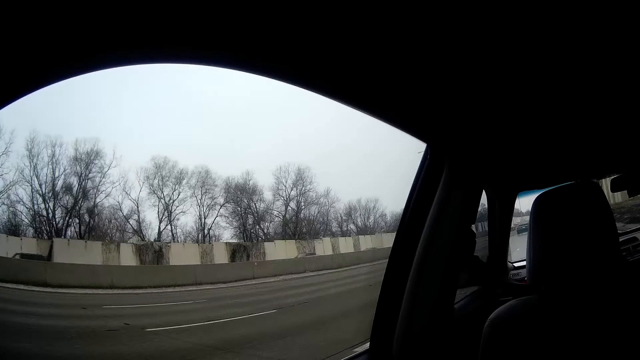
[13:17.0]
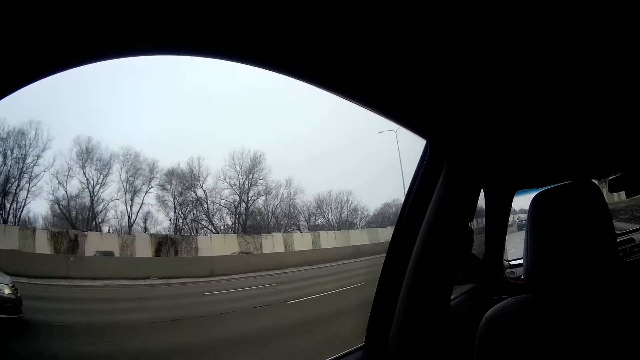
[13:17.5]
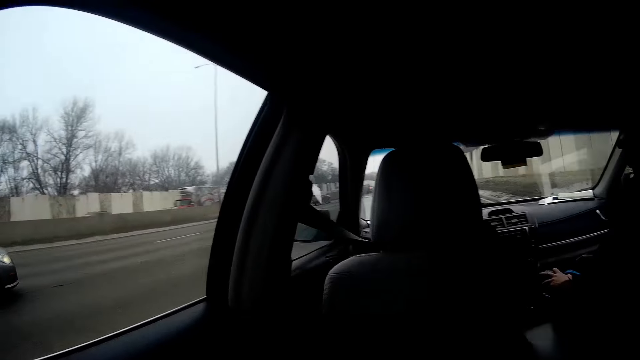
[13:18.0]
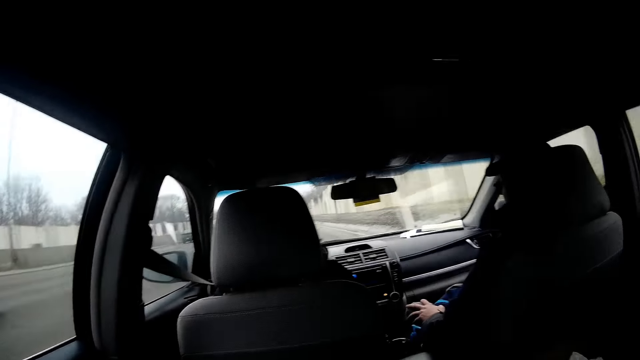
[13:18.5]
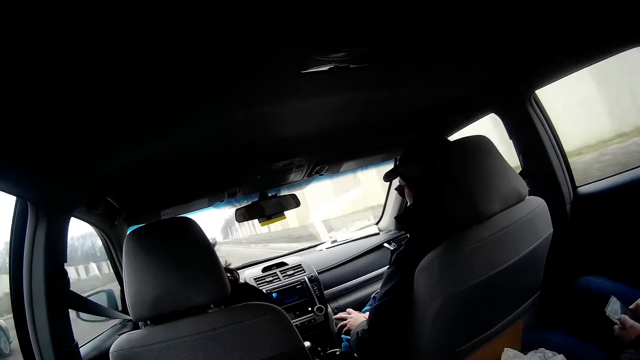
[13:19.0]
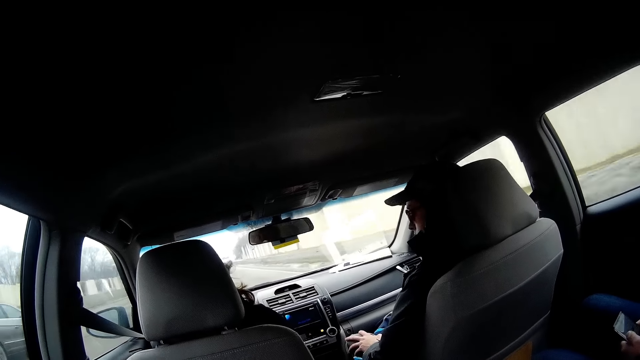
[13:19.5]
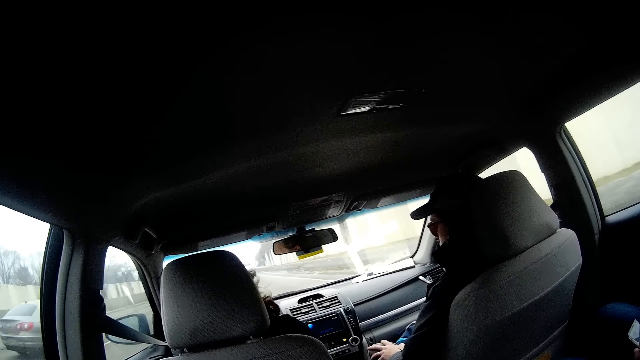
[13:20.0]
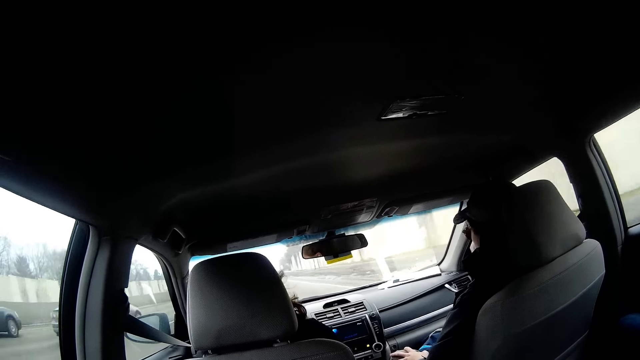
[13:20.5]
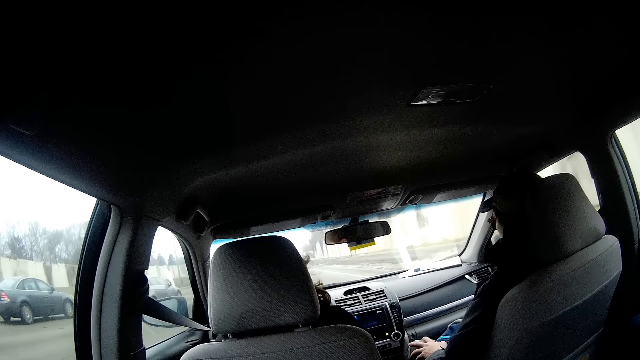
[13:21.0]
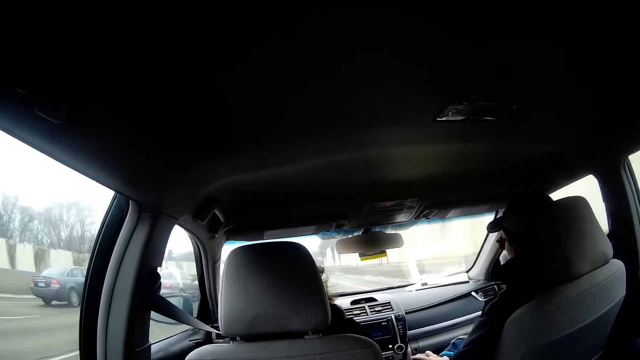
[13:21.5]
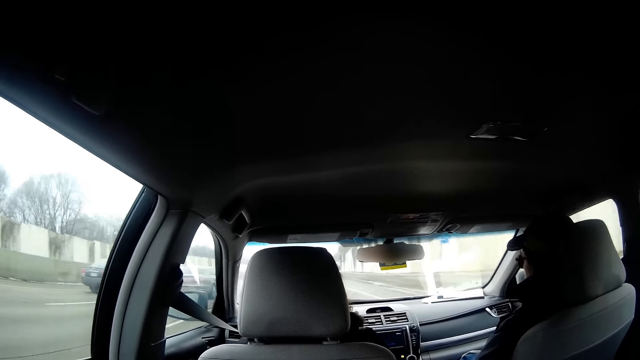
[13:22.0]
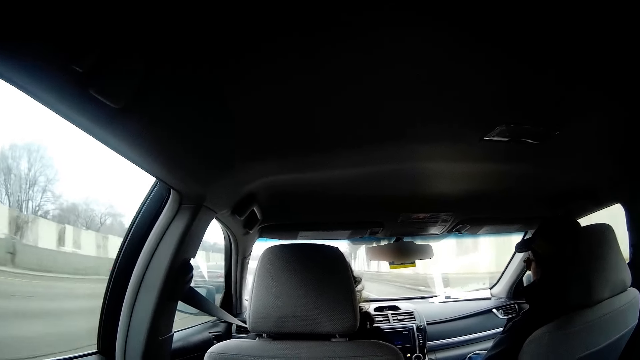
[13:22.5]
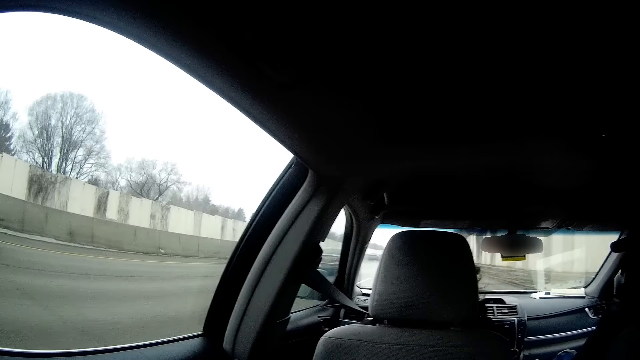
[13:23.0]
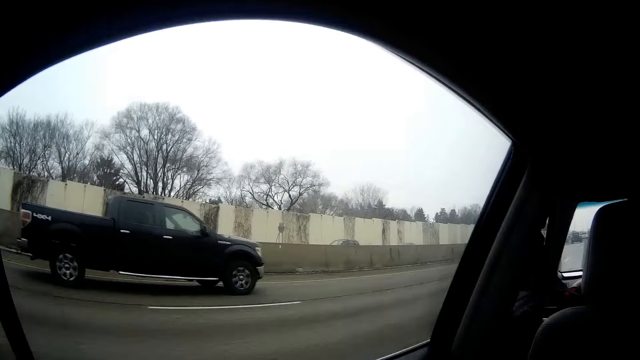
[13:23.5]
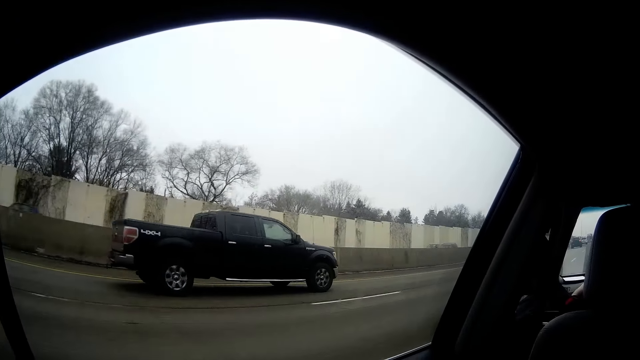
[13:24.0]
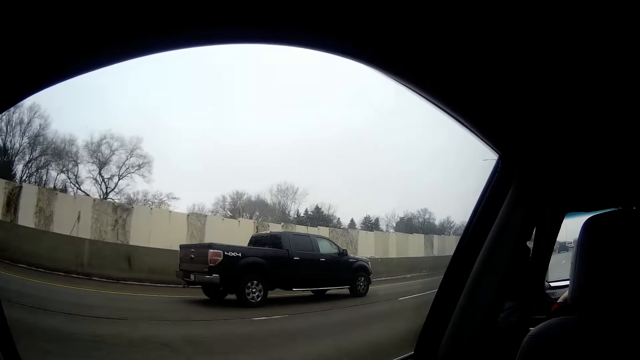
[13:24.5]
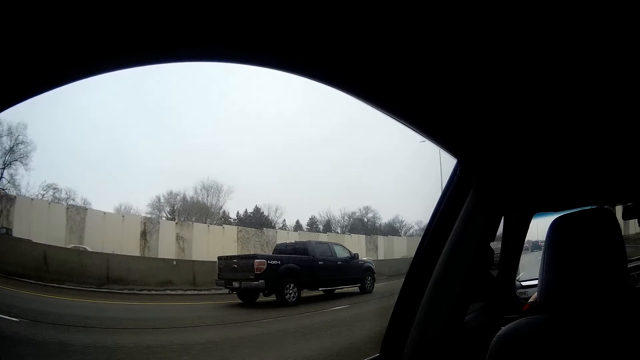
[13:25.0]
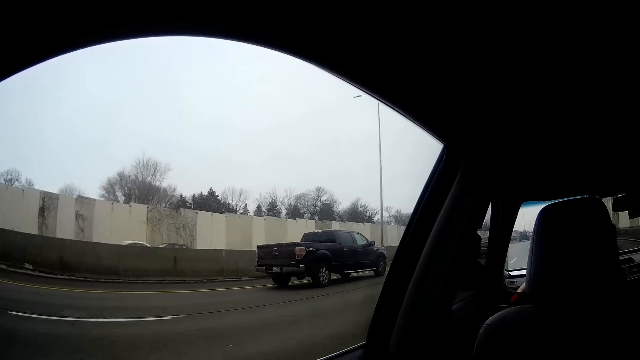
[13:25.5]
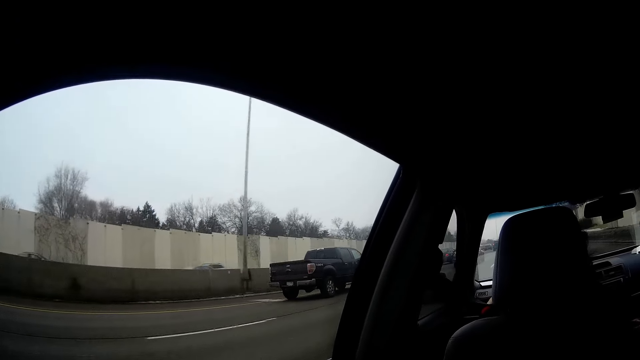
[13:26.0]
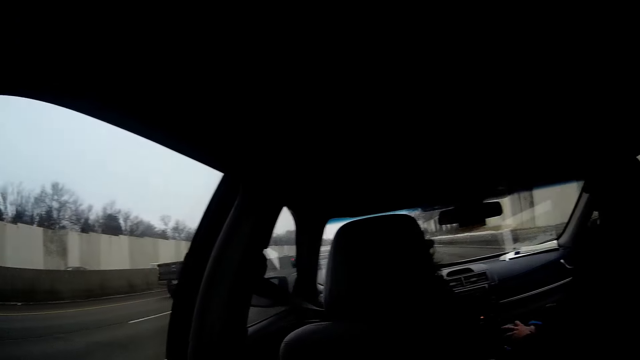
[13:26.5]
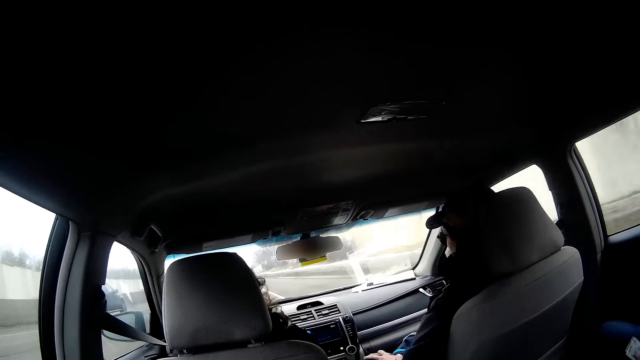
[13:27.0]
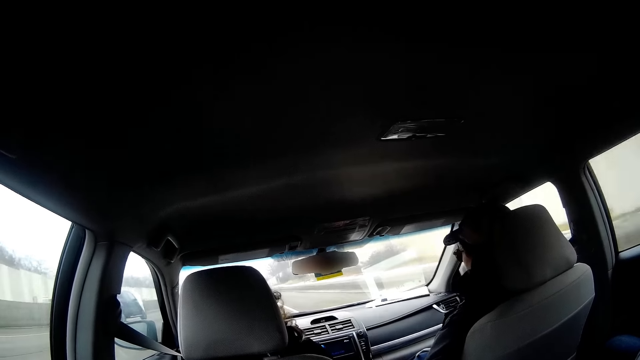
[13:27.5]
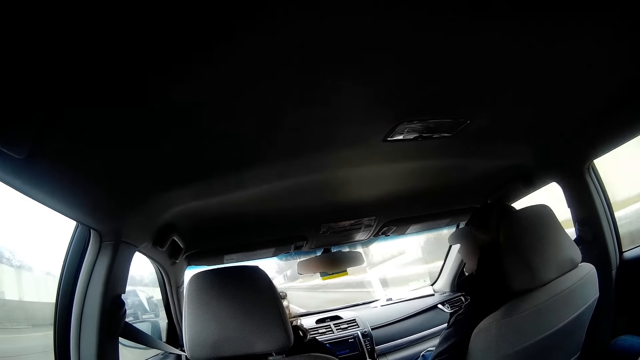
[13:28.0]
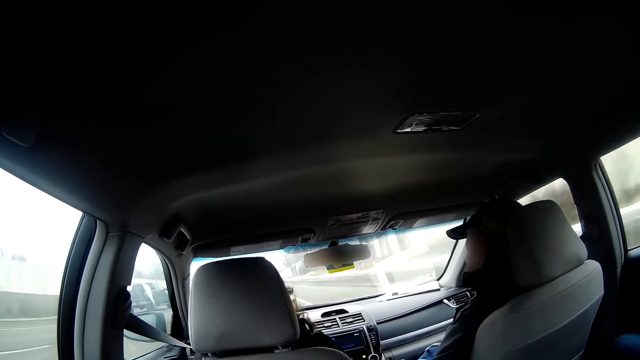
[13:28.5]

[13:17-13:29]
The camera wearer turns around. A man holds a phone. Another man drives the car. The camera wearer turns to the side.

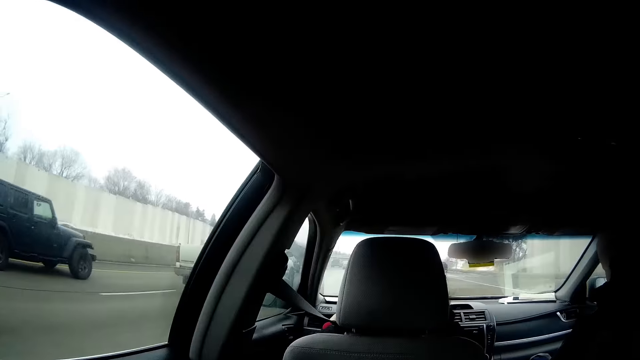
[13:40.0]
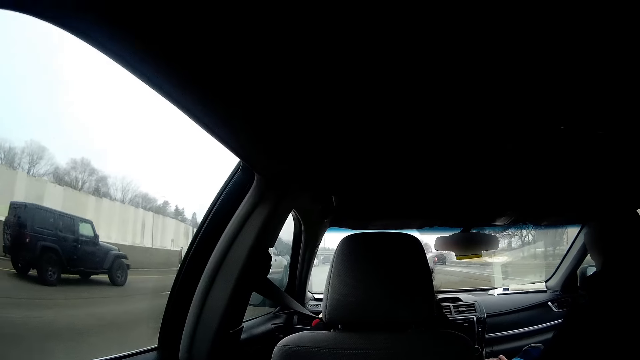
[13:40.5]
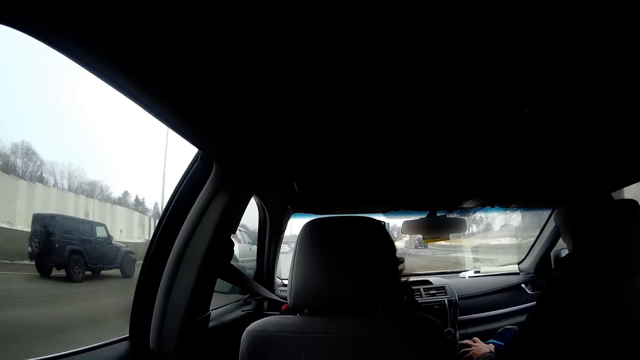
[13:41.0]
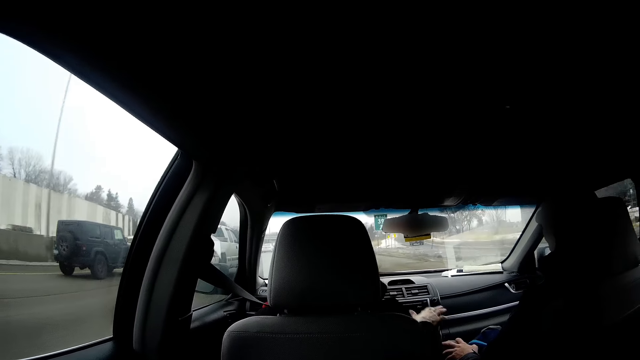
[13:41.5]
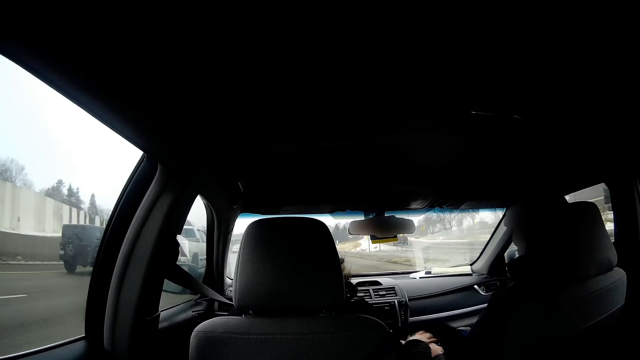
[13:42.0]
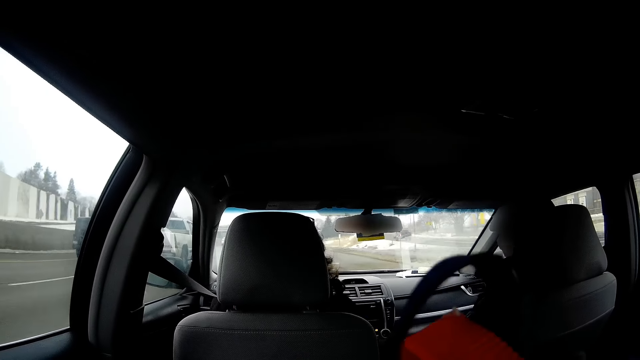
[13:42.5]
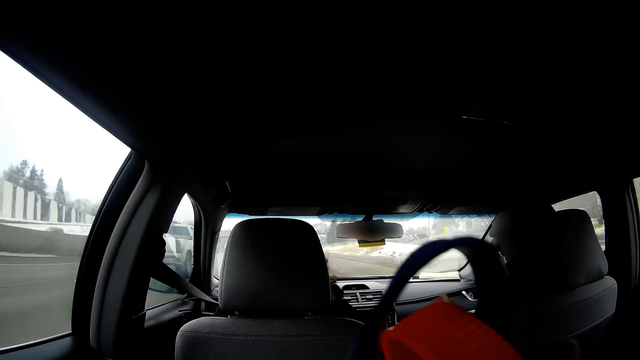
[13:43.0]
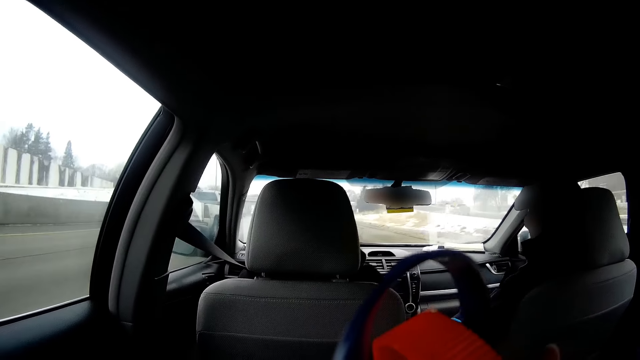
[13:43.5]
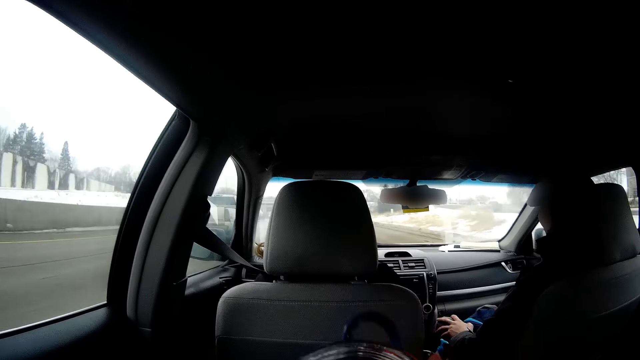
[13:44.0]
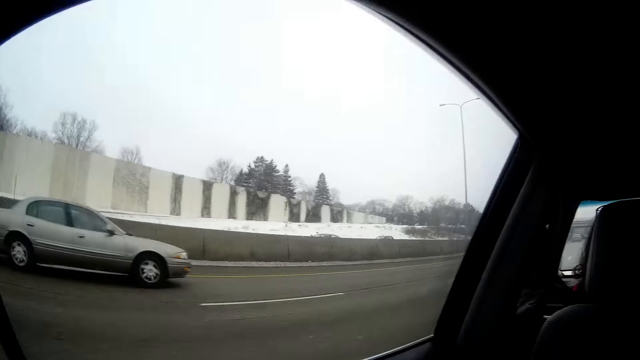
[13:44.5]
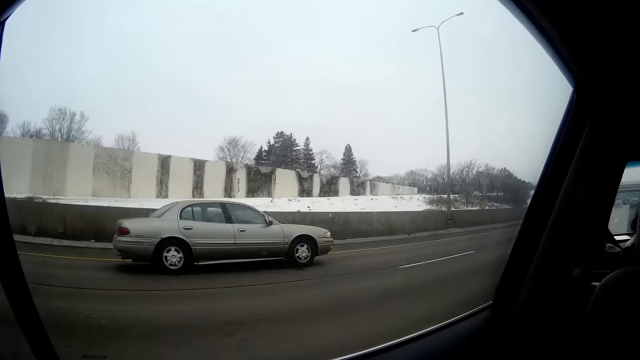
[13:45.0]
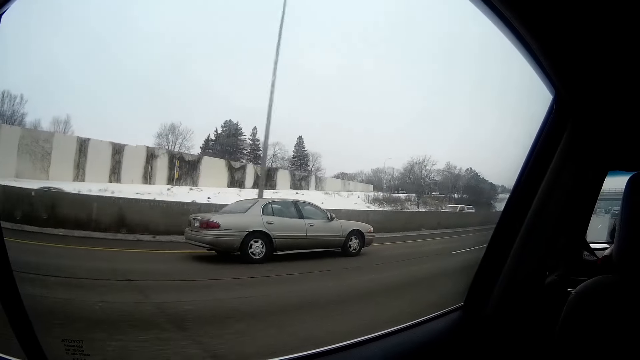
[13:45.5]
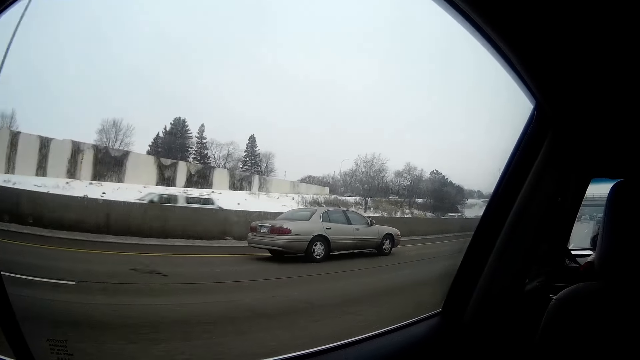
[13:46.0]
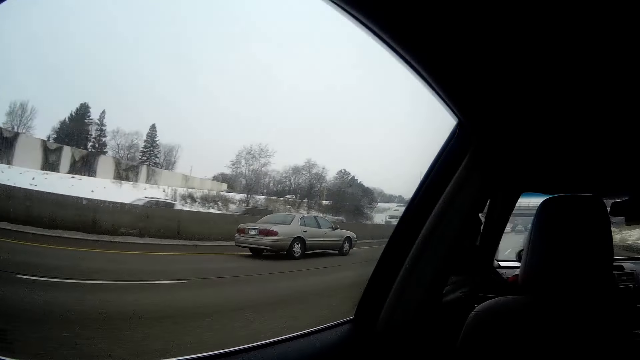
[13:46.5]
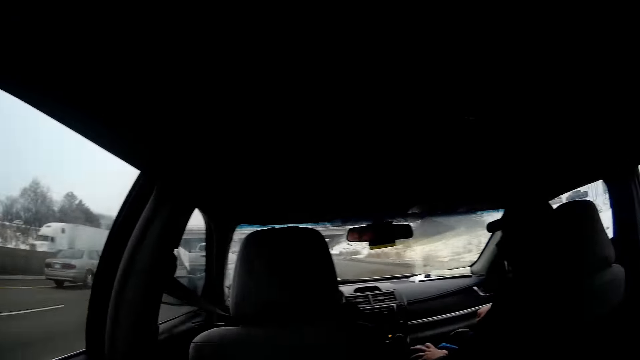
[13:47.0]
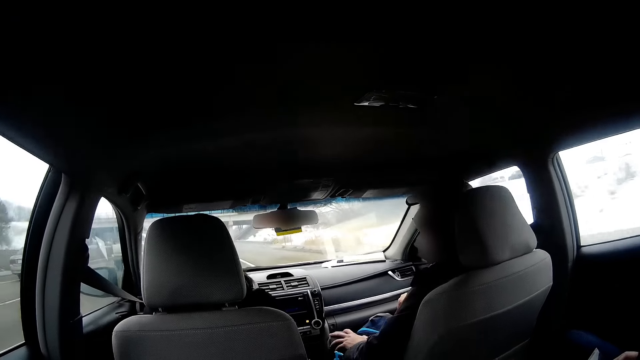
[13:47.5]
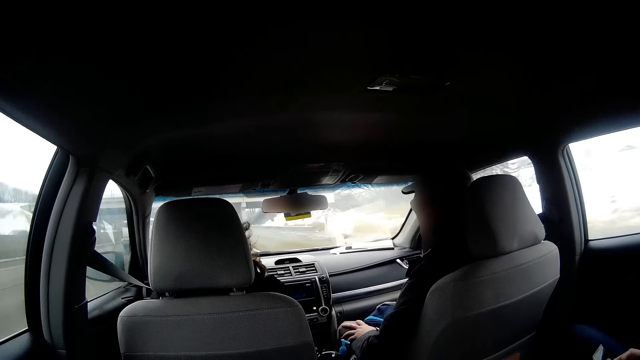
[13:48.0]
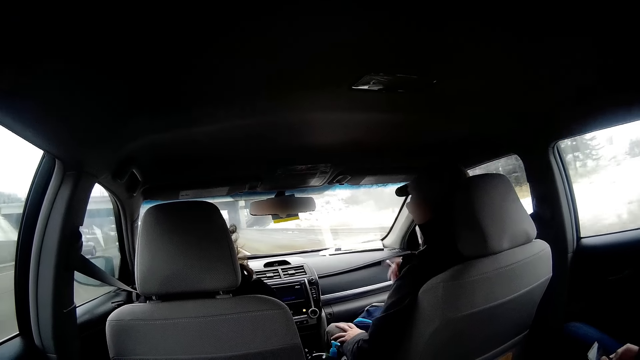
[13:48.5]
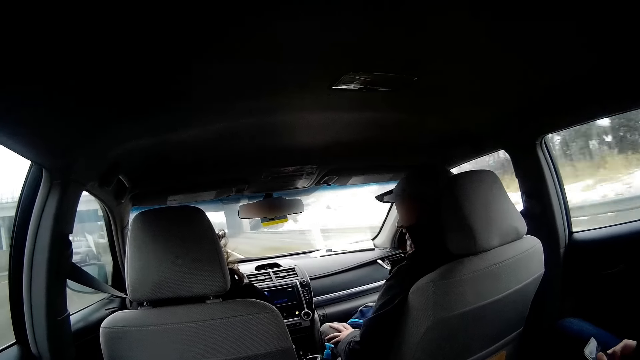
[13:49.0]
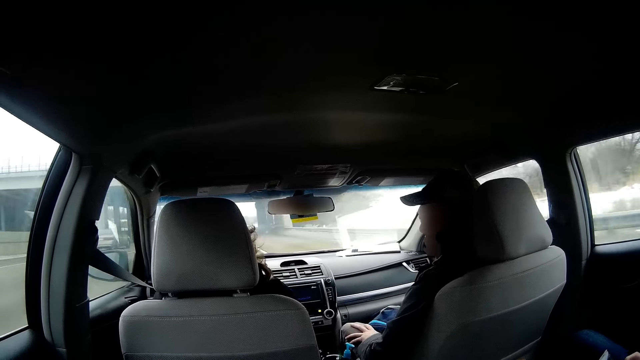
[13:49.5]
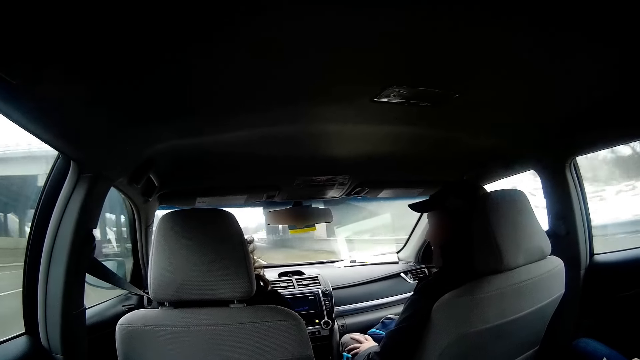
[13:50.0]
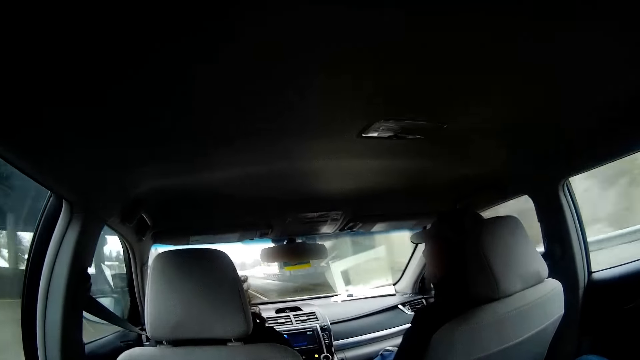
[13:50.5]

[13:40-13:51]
The woman touches the man. The camera wearer sips something. They turn to the side. The man interacts with the driver.
